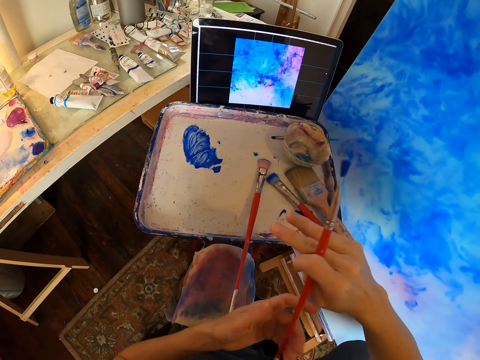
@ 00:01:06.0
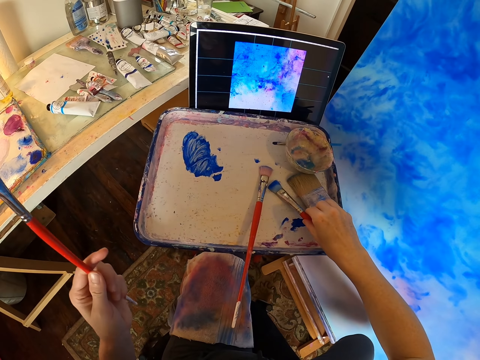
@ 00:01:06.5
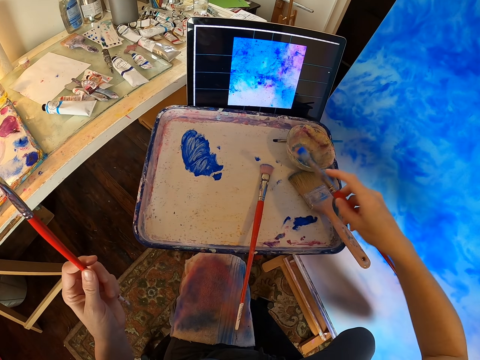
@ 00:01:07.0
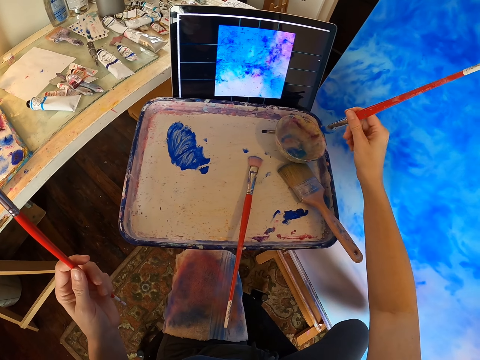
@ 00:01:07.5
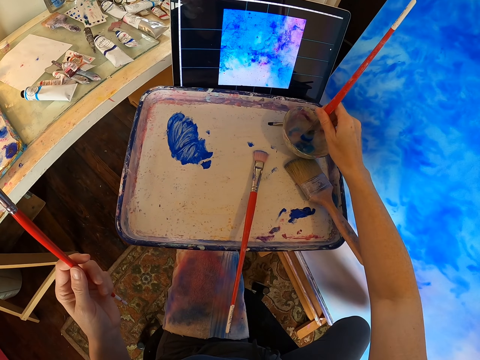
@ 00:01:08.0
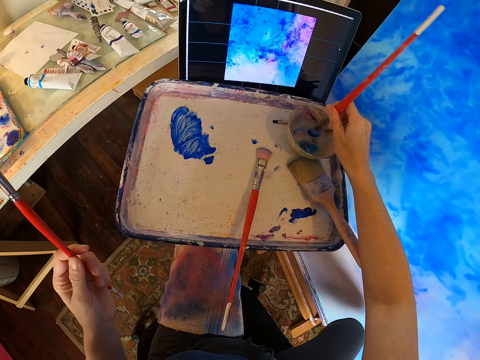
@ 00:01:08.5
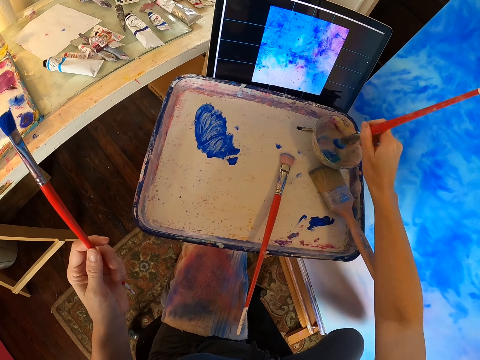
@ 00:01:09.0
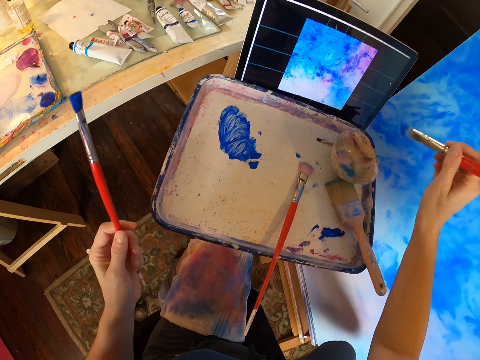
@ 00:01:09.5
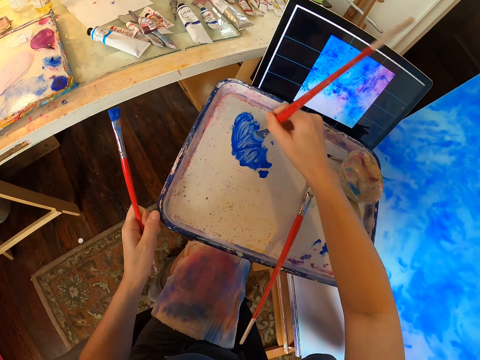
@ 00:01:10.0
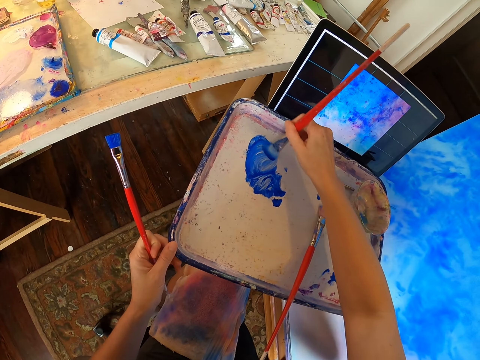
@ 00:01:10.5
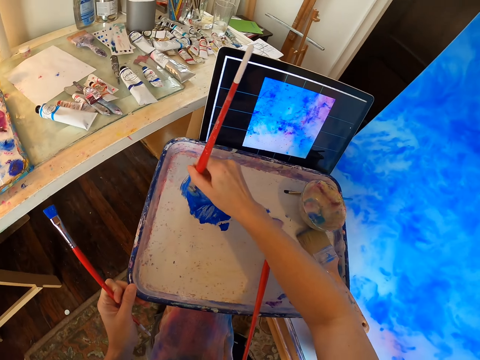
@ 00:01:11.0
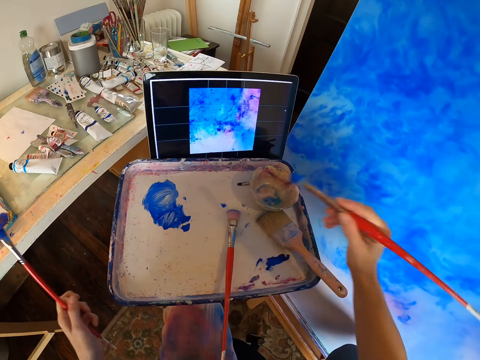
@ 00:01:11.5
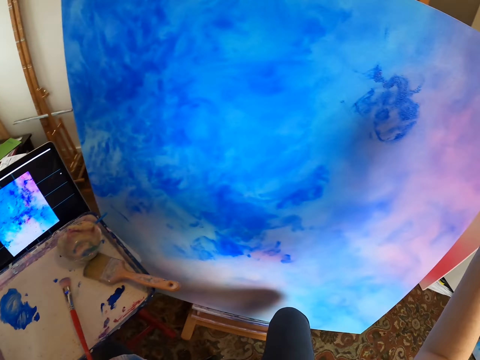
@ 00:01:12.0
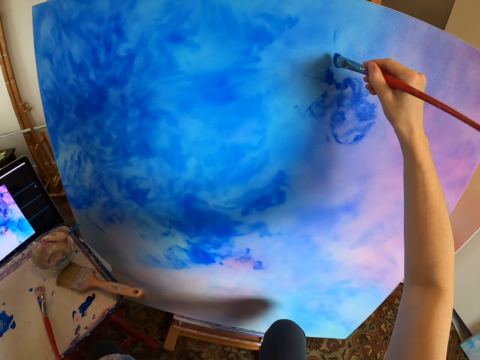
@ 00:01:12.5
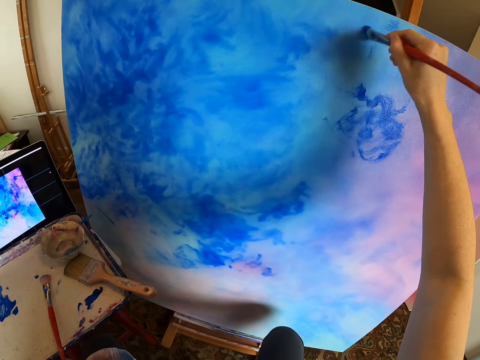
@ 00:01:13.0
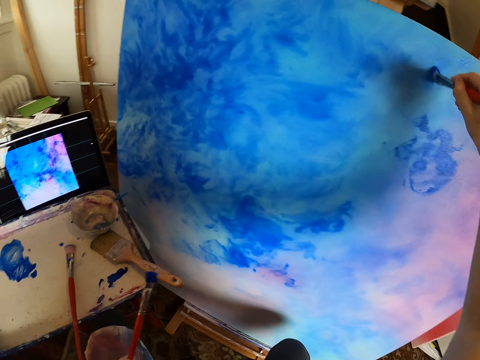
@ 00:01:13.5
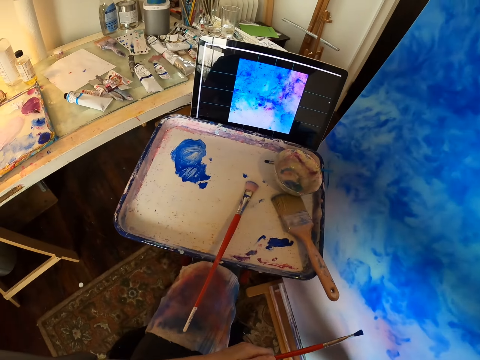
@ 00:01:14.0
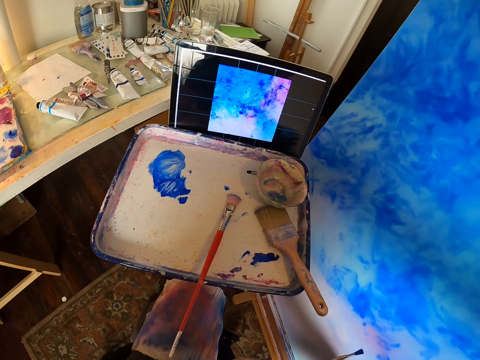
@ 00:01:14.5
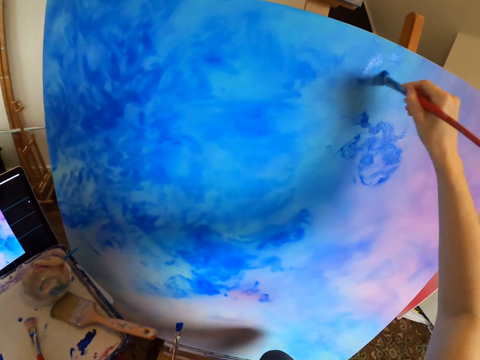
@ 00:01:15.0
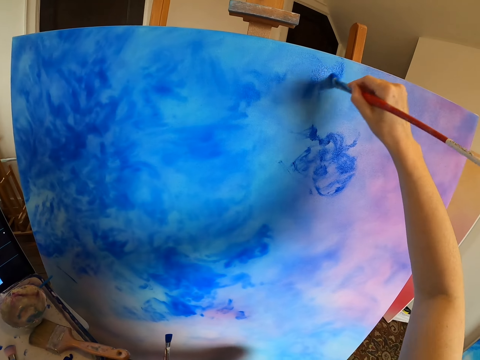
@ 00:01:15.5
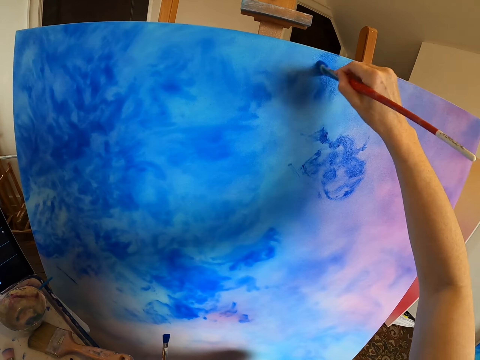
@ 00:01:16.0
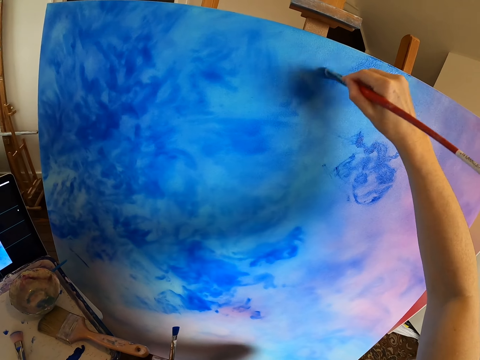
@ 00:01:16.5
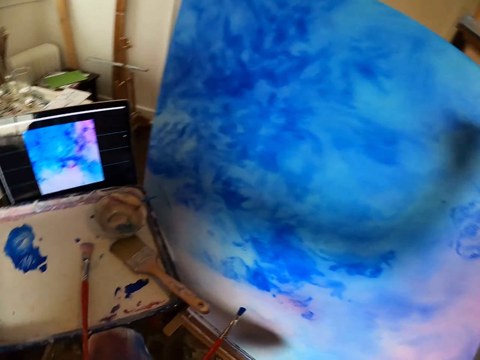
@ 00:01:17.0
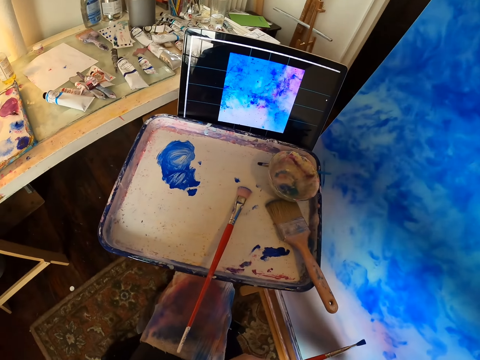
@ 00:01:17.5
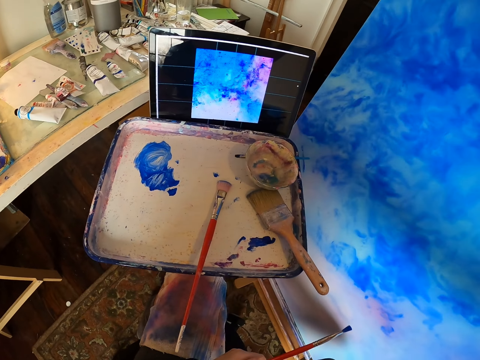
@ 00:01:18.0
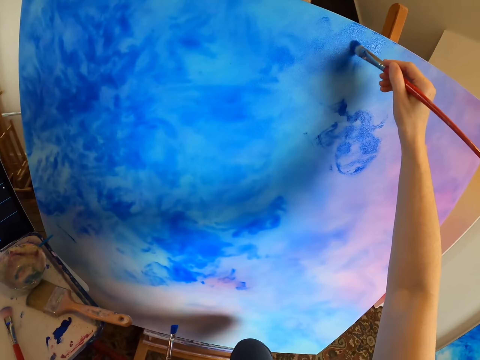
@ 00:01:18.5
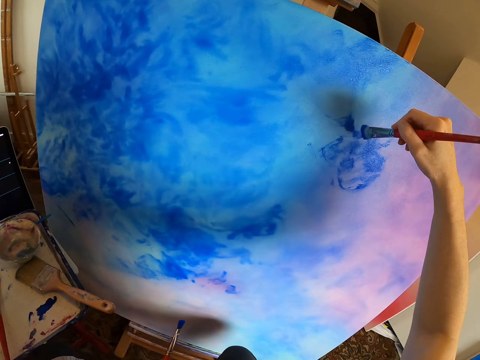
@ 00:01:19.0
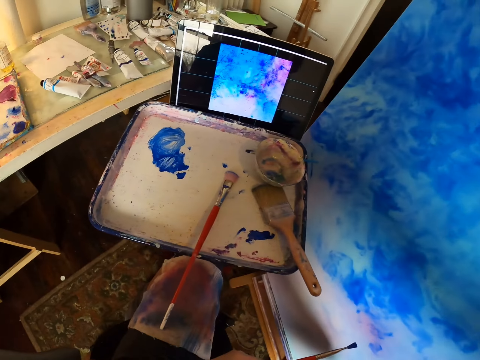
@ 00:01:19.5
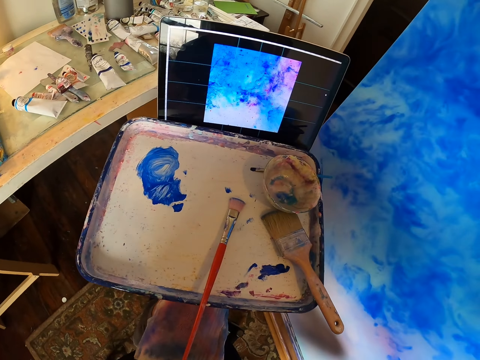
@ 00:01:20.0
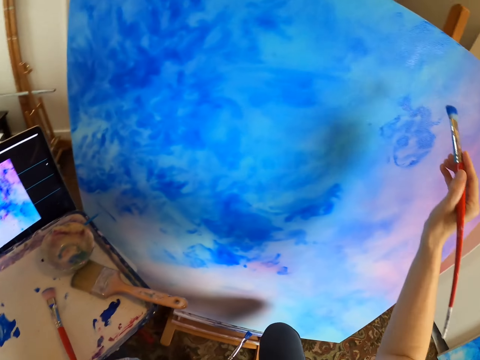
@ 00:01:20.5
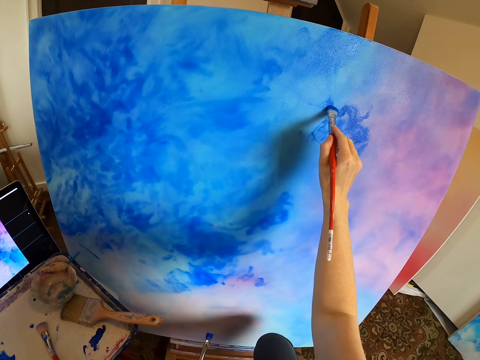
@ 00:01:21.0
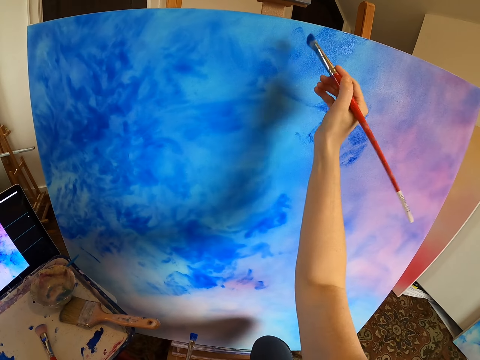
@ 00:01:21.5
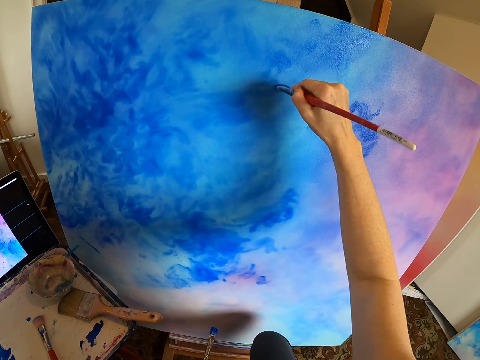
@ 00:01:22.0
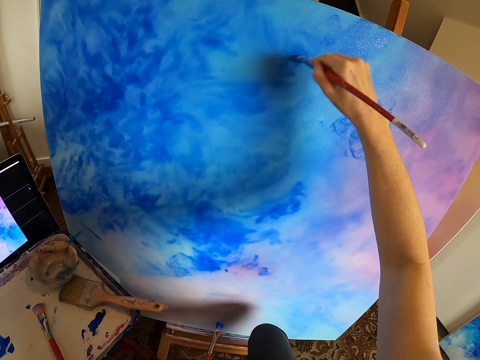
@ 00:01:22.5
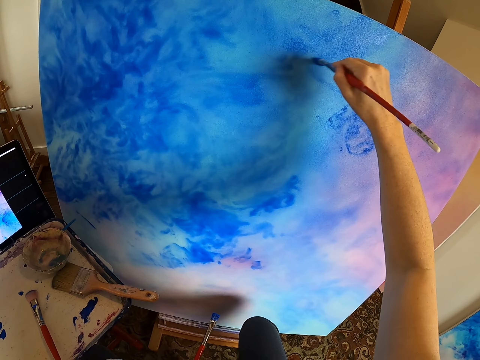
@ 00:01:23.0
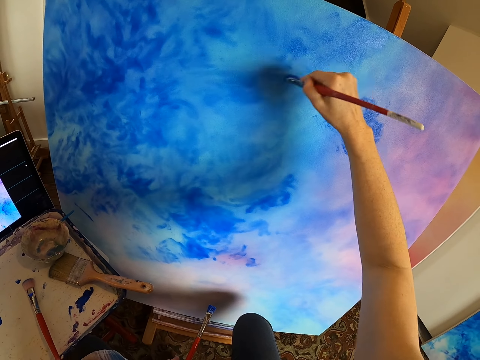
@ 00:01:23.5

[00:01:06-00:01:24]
The camera wearer looks at the picture in the computer. They dip a brush in the paint in the bowl. They rub the brush on the paint. They mix the paint. They paint a canvas with a paint brush. They look at the picture in the computer. They paint the canvas with the paint brush. They look at the picture in the computer. They paint the canvas with the paint brush.

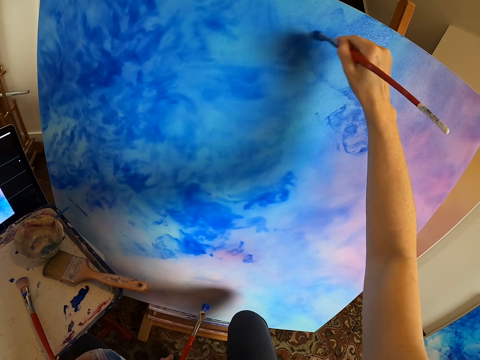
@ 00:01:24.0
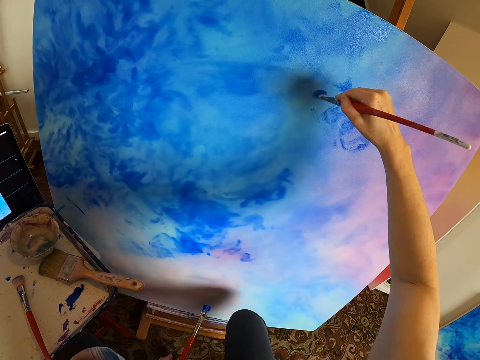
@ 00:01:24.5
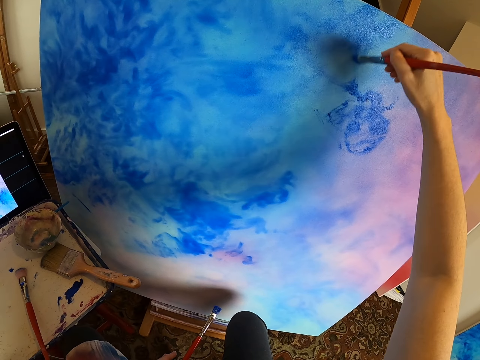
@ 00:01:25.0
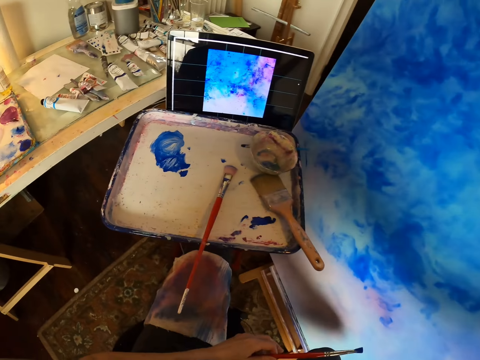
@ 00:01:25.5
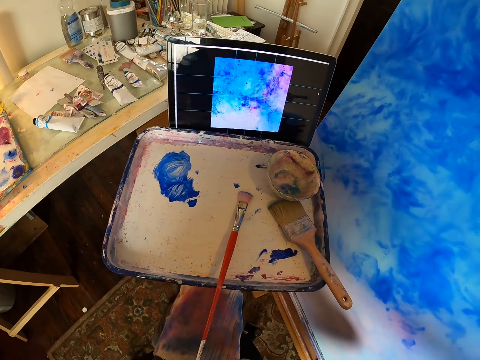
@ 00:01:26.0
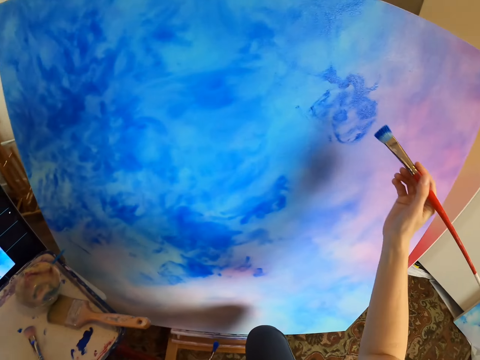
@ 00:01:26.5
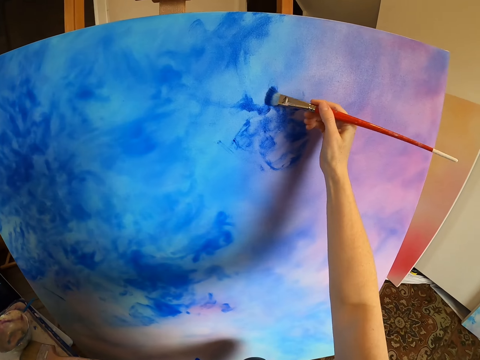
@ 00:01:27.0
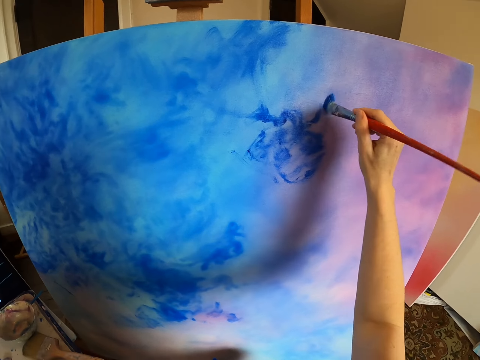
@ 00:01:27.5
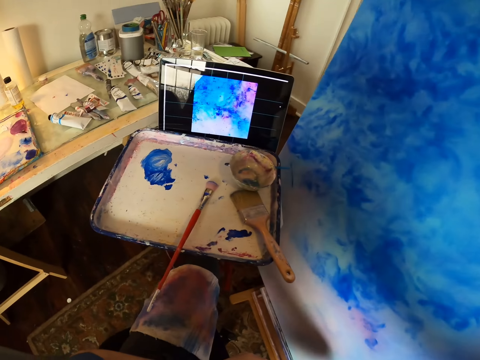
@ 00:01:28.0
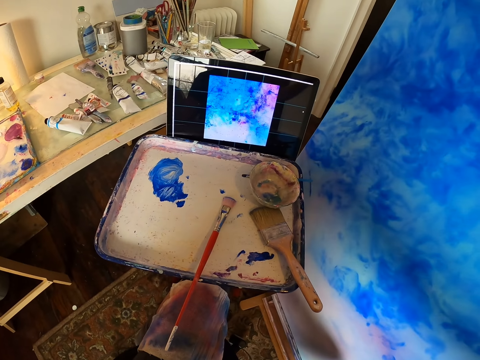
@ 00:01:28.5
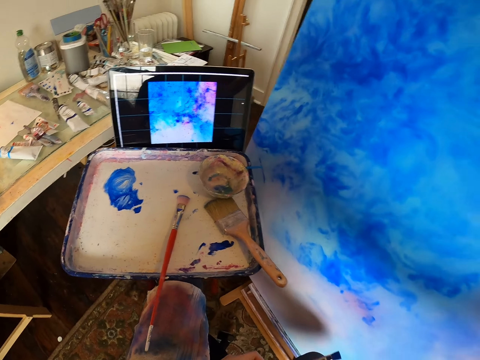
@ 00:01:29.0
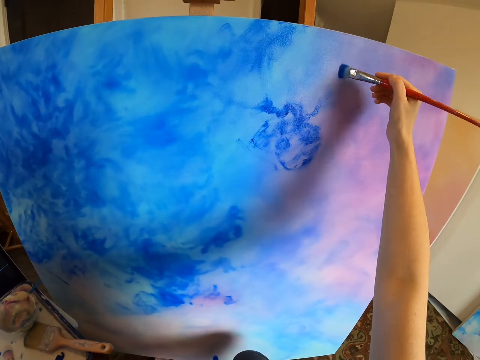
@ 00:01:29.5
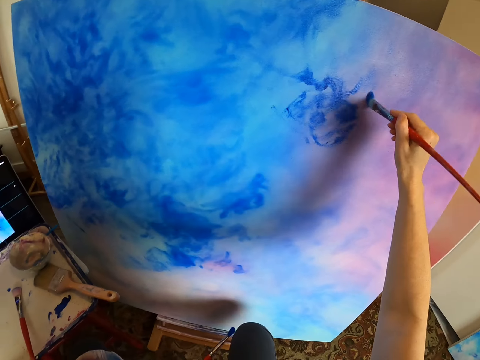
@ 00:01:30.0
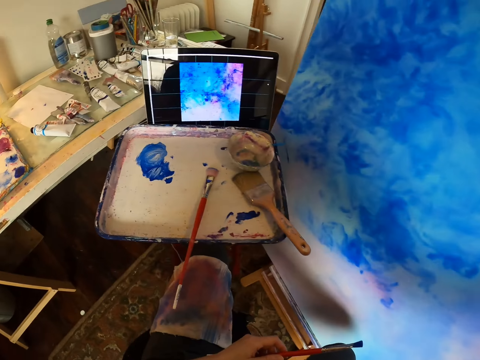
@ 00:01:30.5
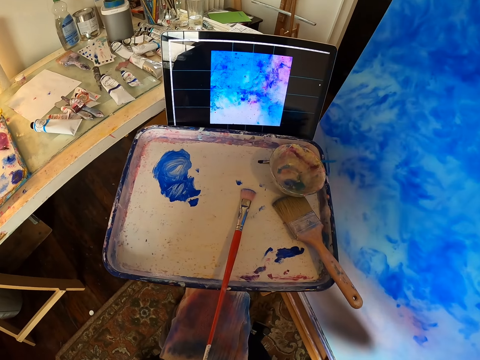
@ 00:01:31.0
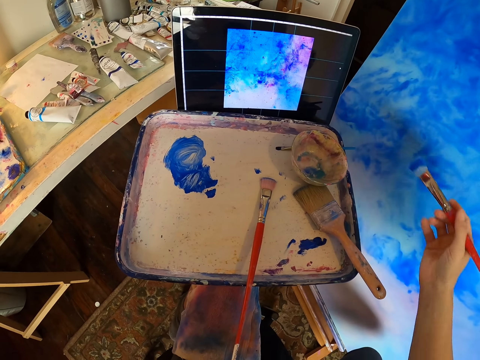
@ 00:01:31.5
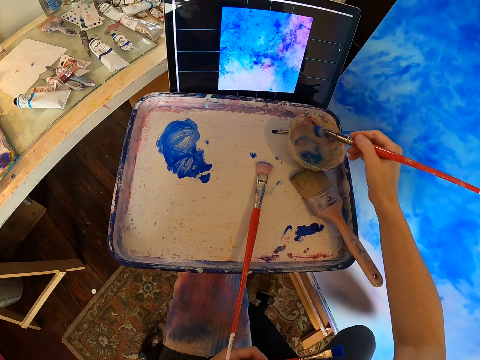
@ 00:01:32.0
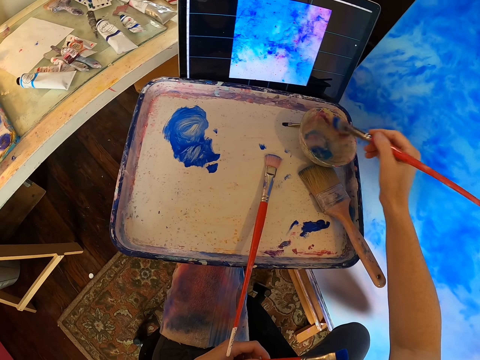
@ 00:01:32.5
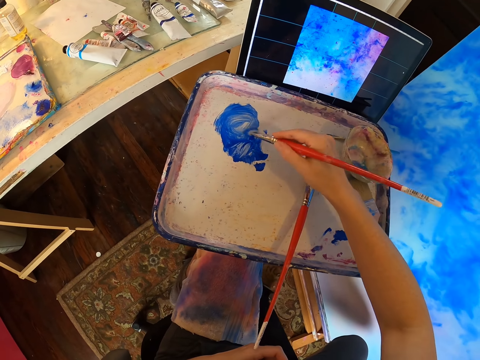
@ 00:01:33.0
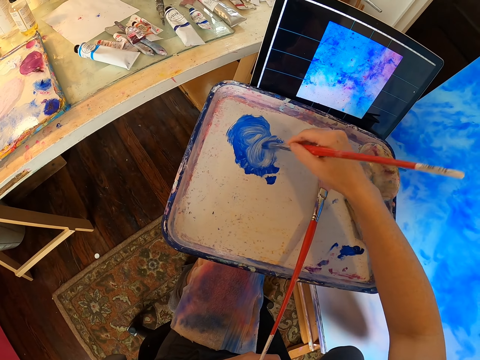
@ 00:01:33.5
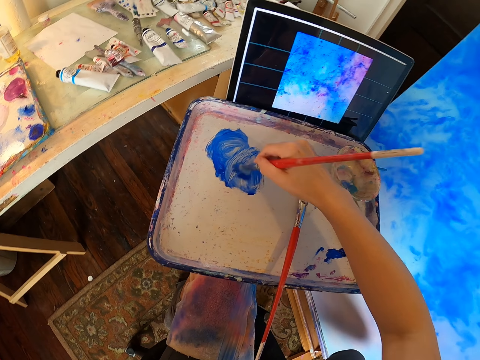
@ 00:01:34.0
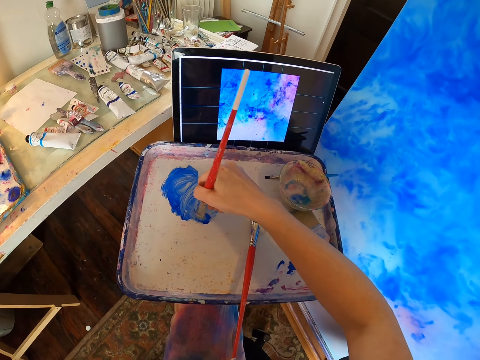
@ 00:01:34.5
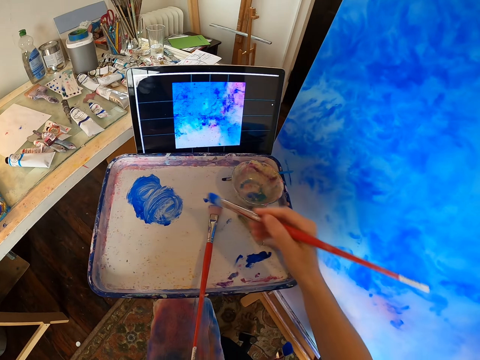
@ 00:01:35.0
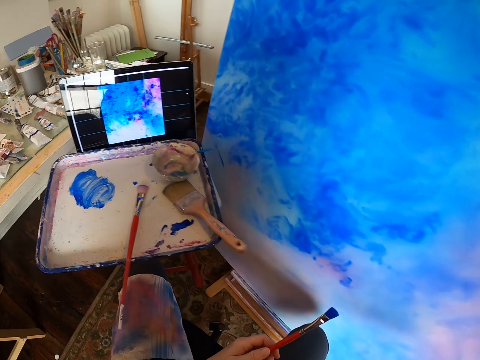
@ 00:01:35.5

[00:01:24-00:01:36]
The camera wearer looks at the picture in the computer. They paint a canvas with a paint brush. They look at the picture in the computer. They paint the canvas with the paint brush. They look at the picture in the computer. They dip the brush in the paint. They rub the brush on the paint. They mix the paint.
